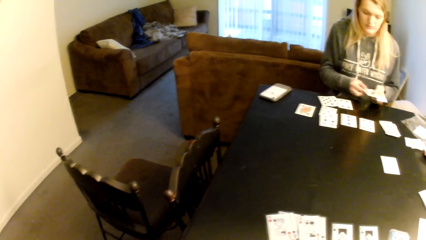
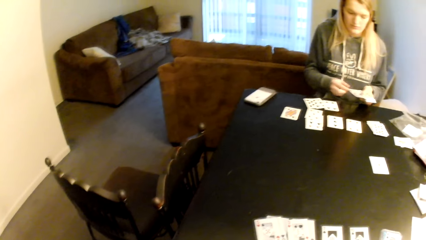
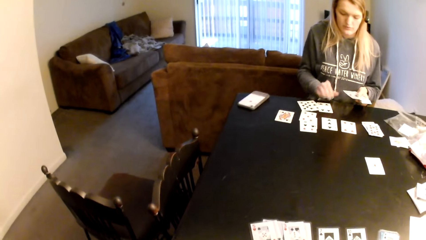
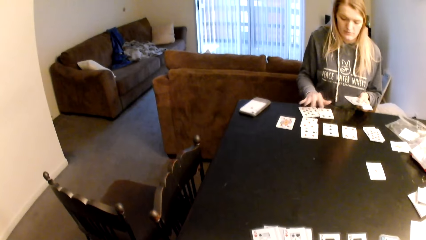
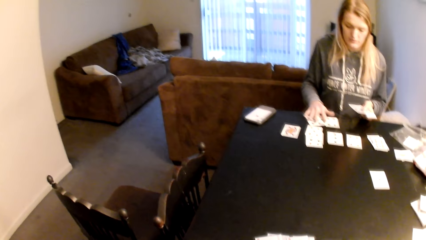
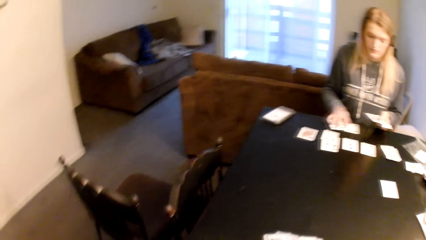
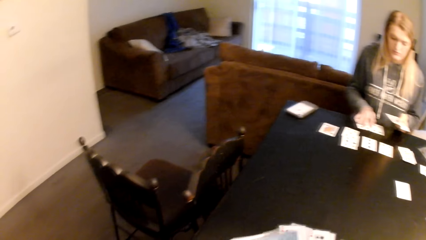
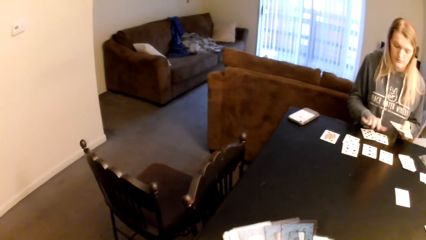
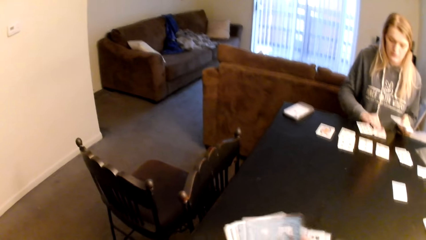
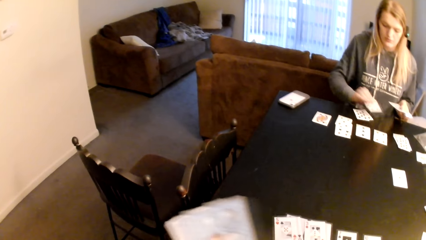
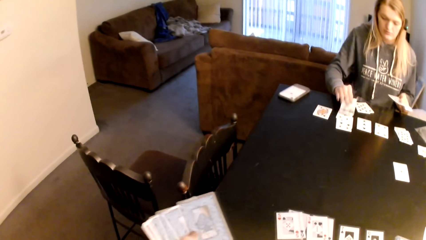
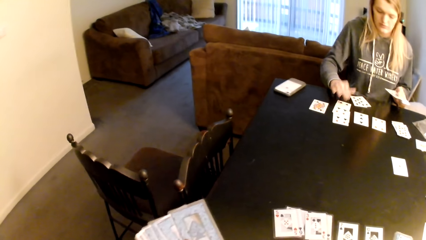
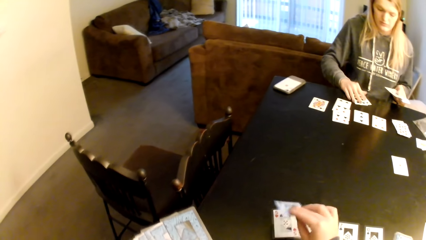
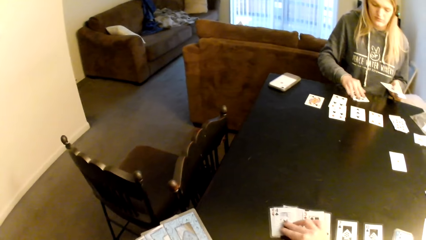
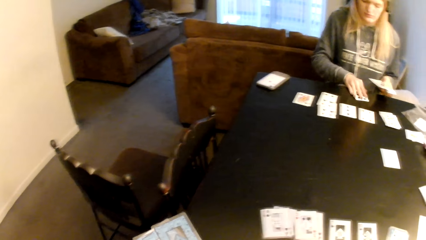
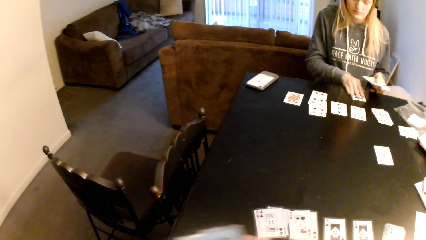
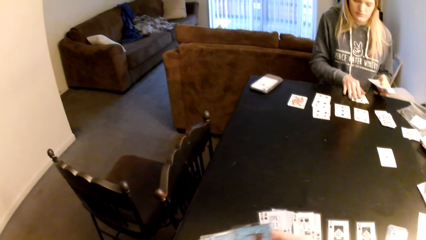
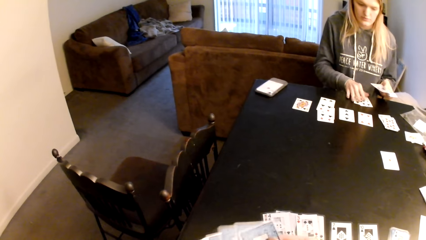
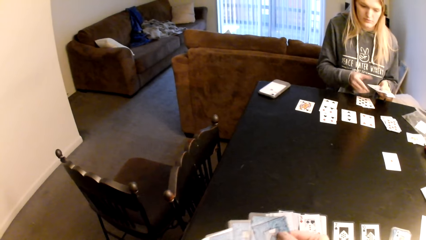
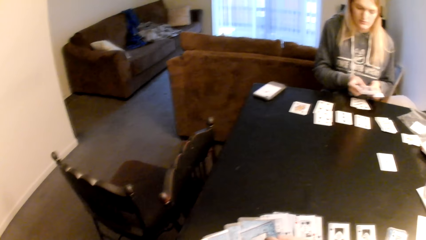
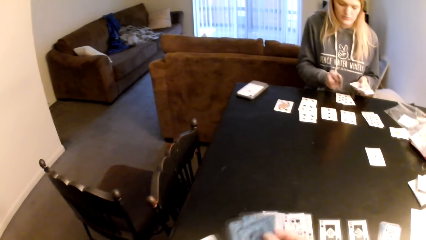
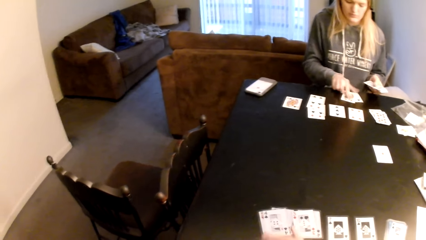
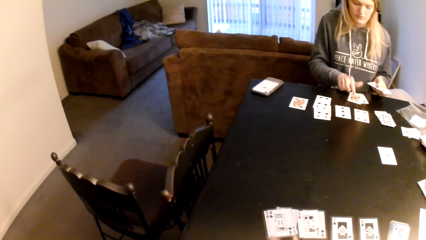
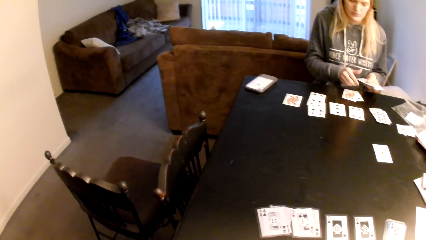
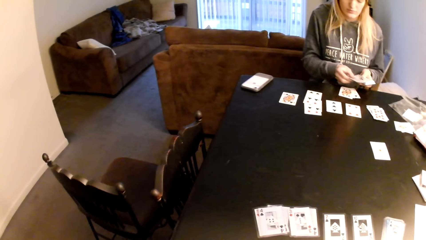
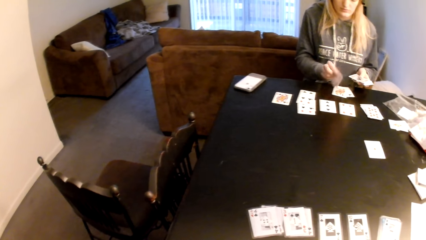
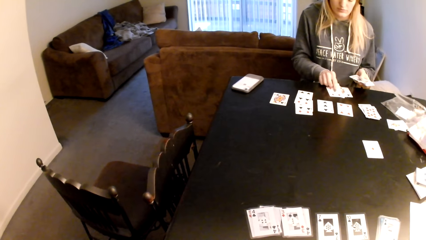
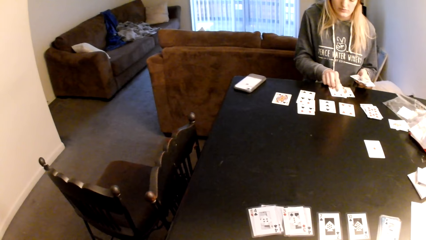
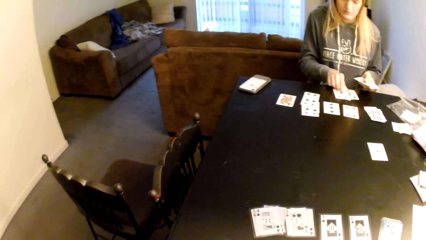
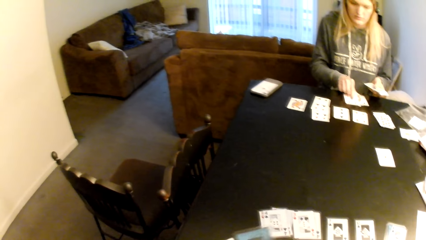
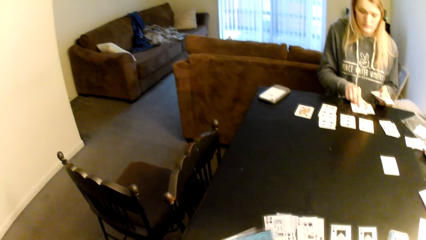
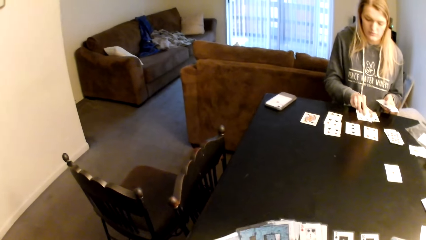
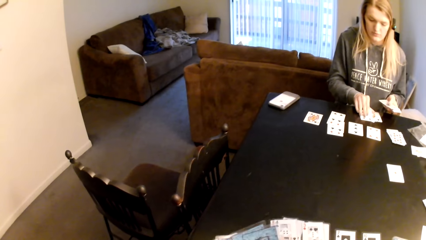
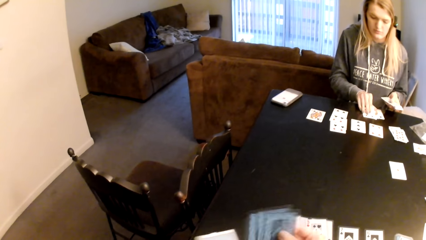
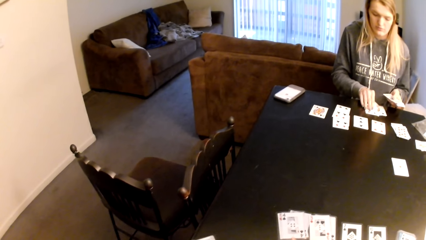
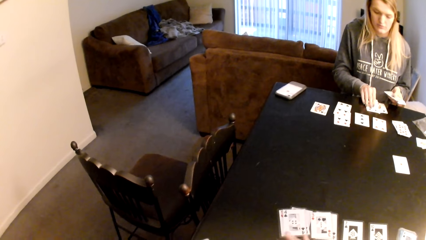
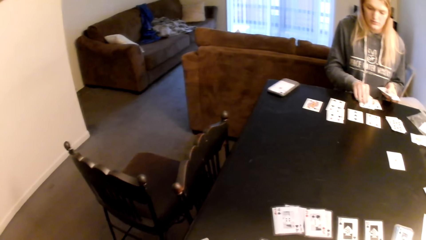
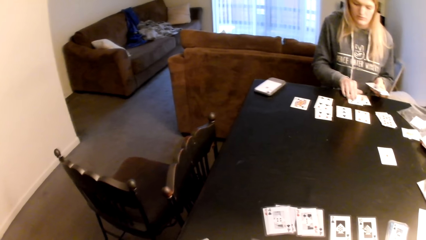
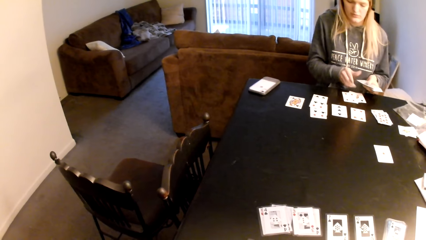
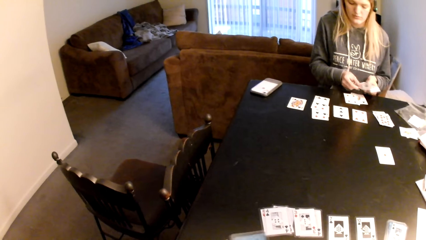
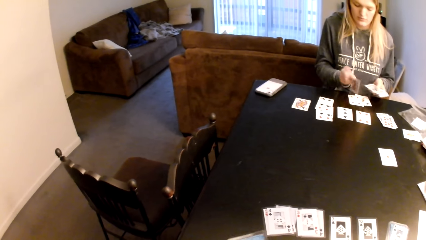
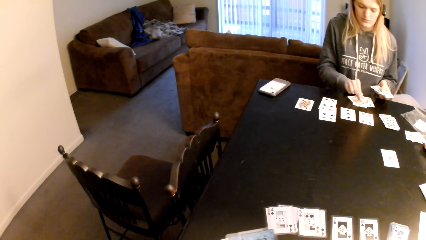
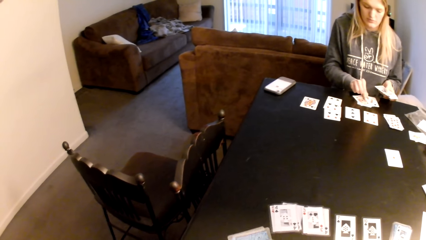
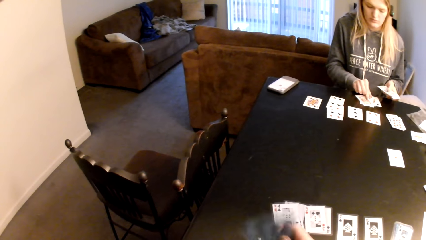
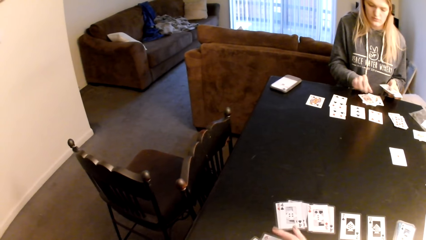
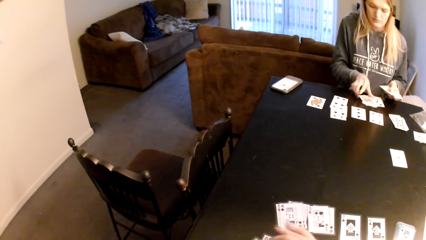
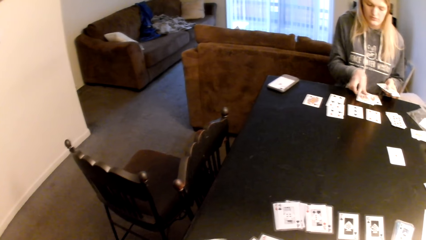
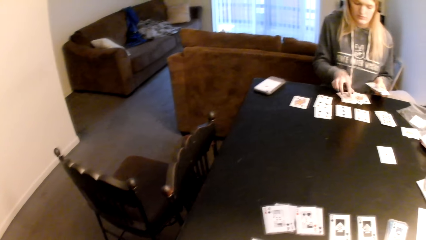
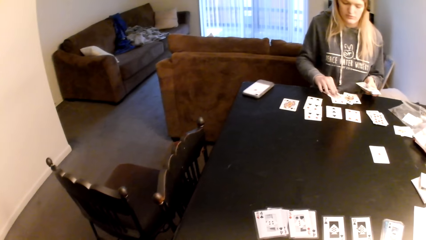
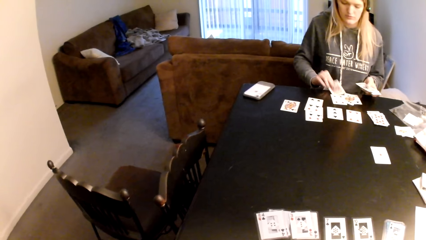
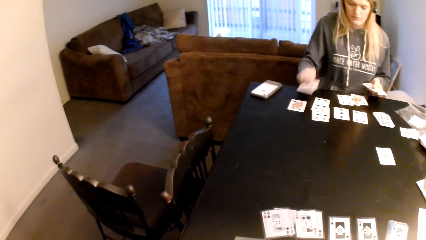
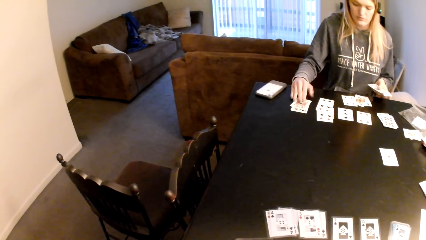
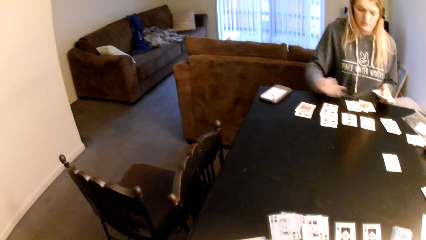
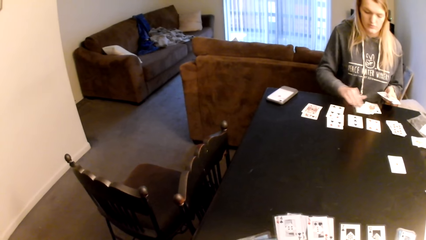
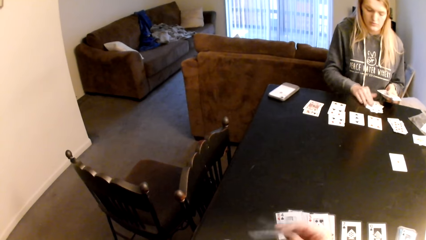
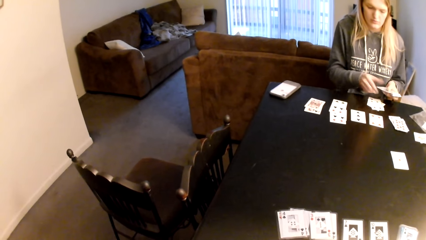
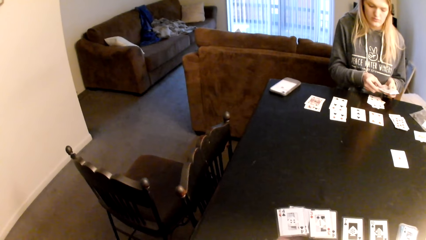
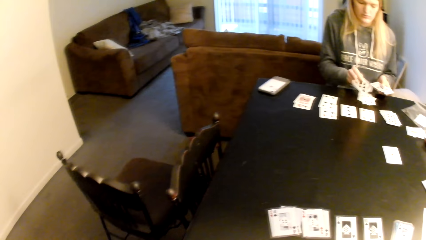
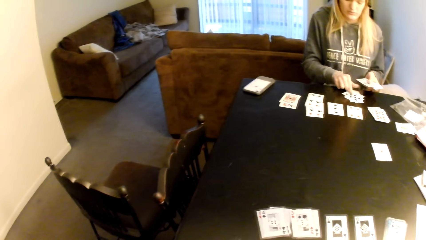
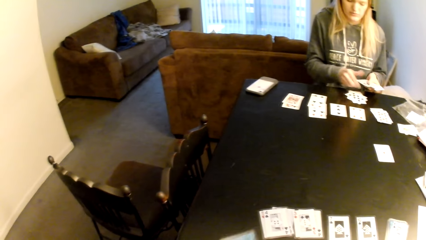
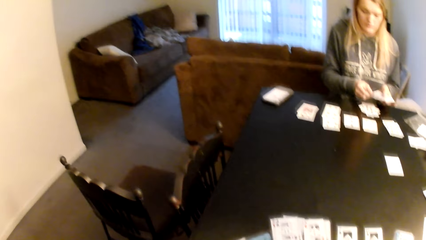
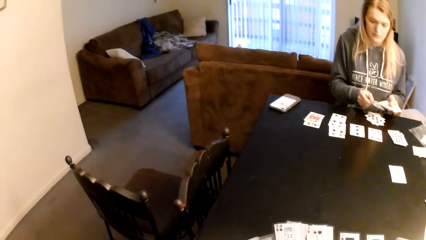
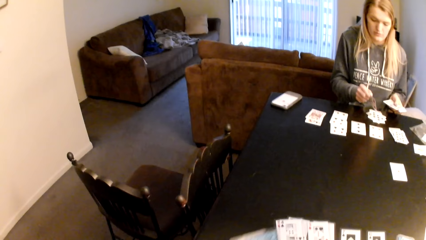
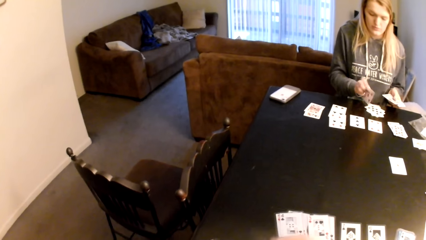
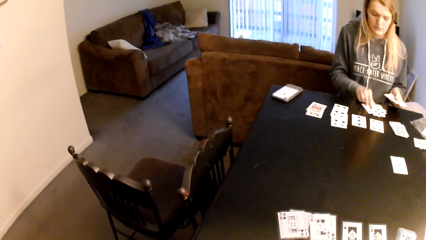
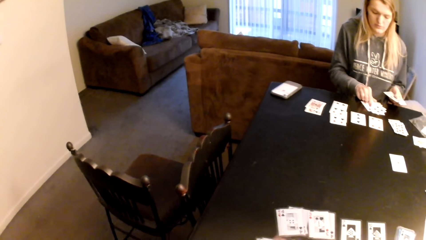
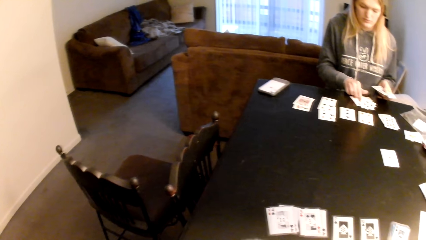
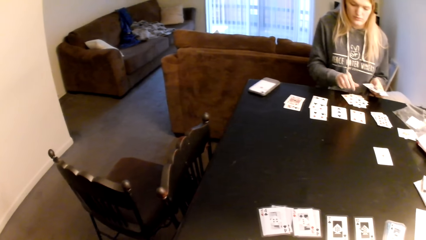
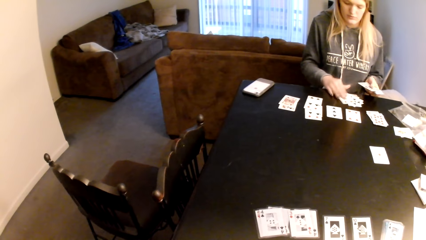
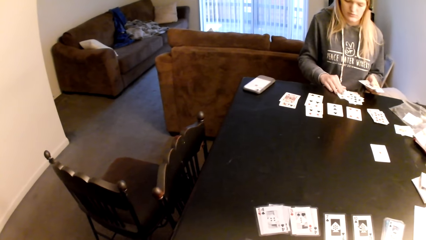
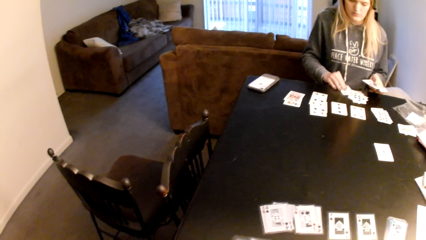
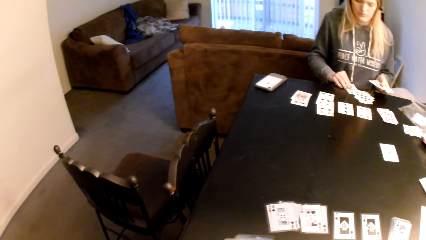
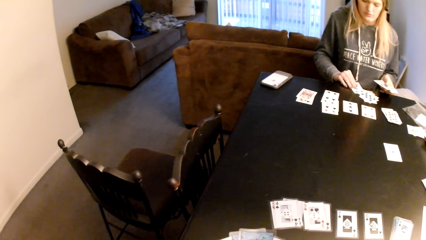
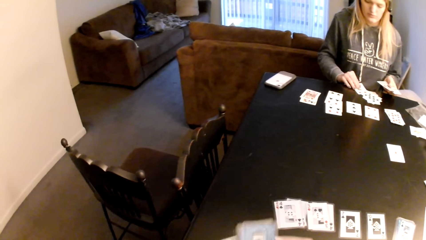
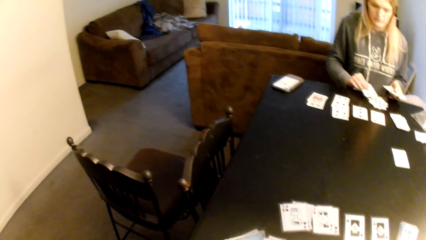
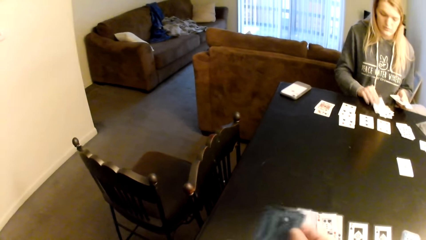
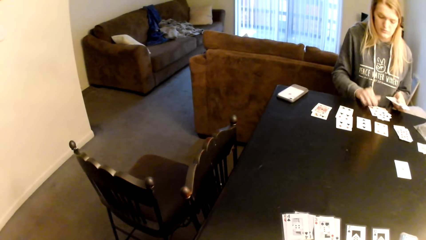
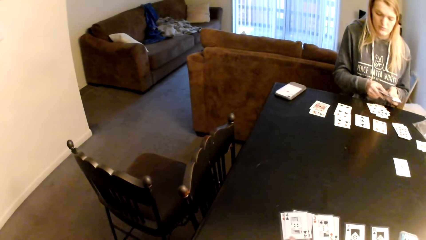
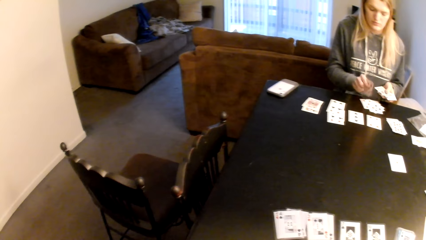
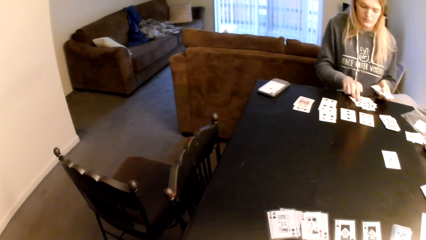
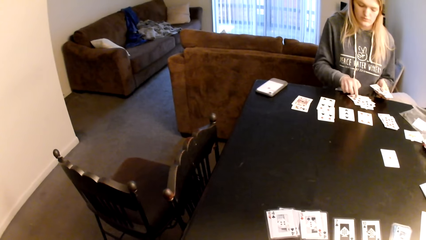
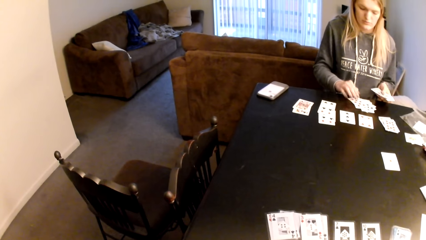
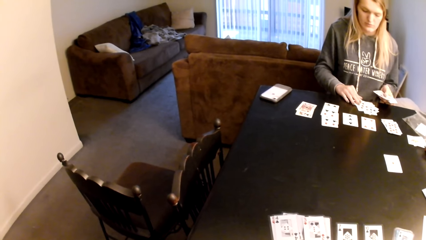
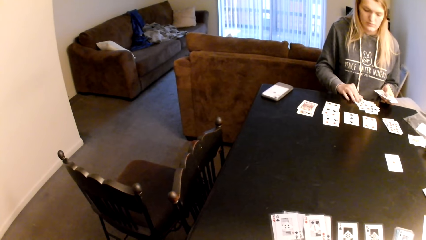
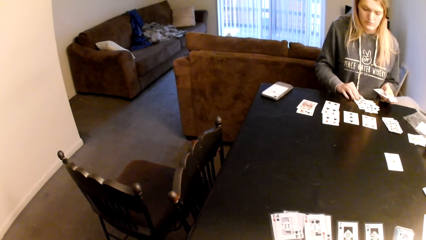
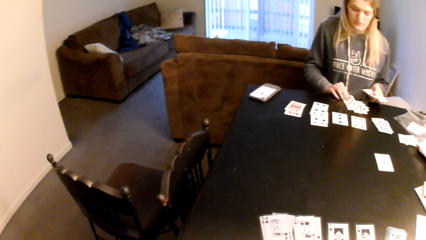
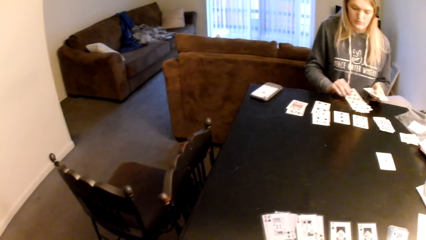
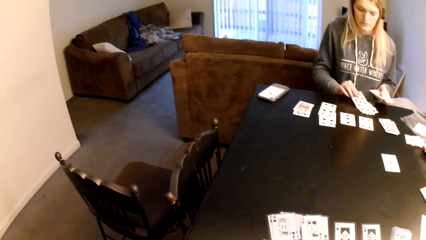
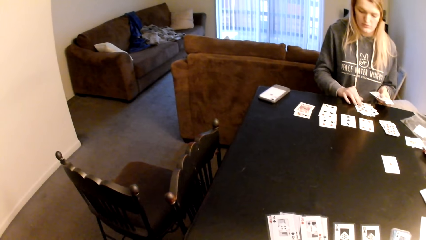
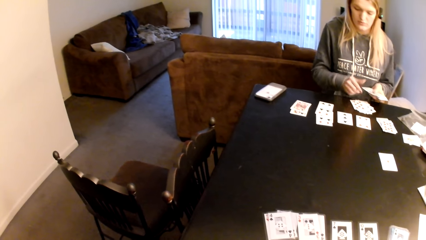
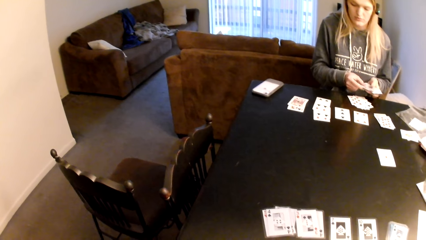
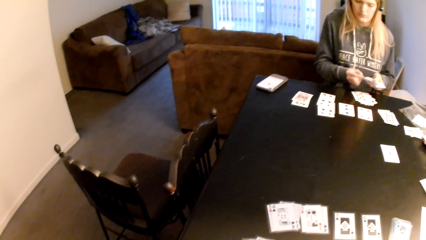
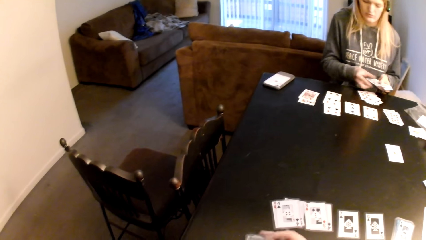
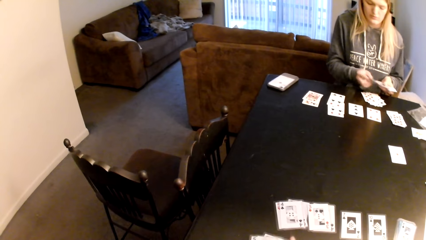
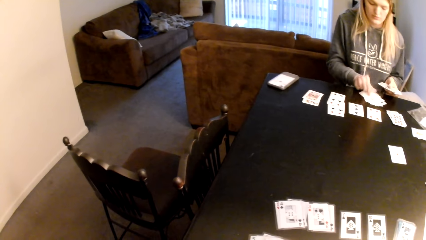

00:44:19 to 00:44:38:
The camera wearer moves cards on a table. A woman pulls the cards aside, picks up a card, and puts the card on a card. The camera wearer distributes the cards on the table. The woman pulls the cards aside. The woman adjusts cards on the table. The woman distributes the cards on the table, puts the card on a card, and distributes the cards on the table. The camera wearer sorts cards with her hands. The woman adjusts cards on the table. The camera wearer adjusts cards on the table. The woman puts down cards on the table, holds a card with her hand, pulls her hand off the card, and distributes the cards on the table. The camera wearer sorts cards with her hands.
